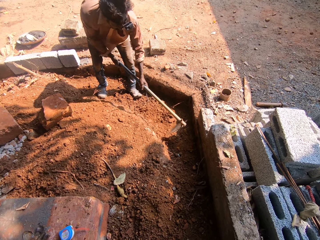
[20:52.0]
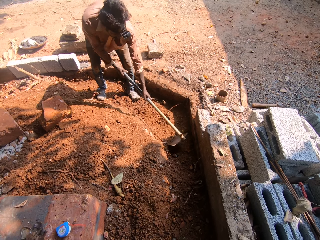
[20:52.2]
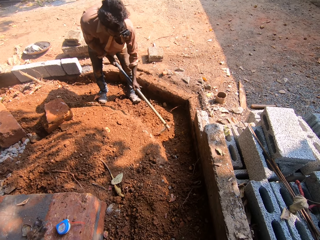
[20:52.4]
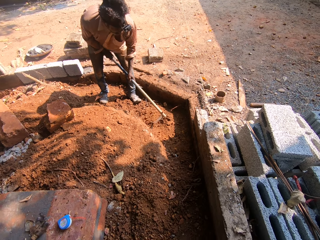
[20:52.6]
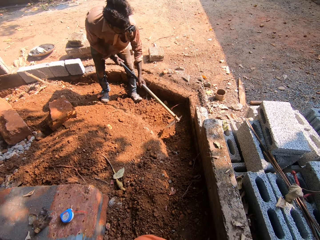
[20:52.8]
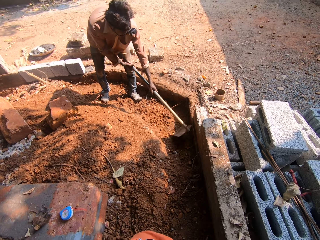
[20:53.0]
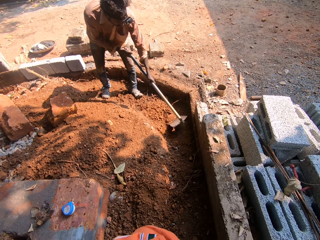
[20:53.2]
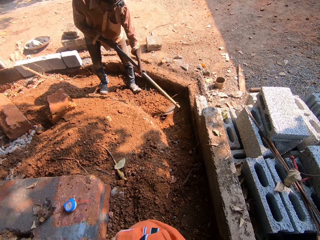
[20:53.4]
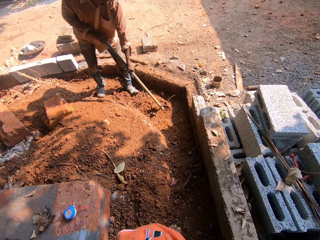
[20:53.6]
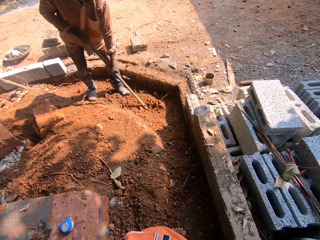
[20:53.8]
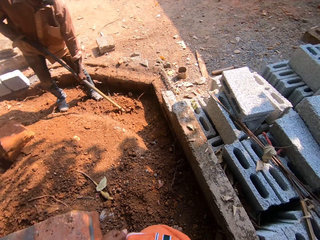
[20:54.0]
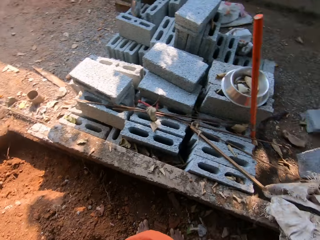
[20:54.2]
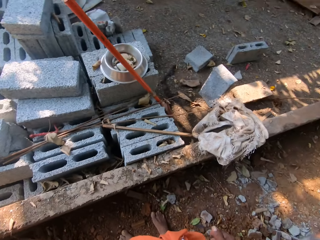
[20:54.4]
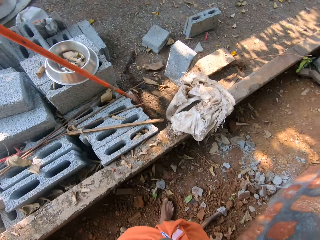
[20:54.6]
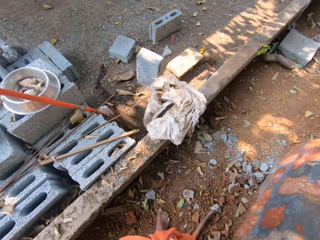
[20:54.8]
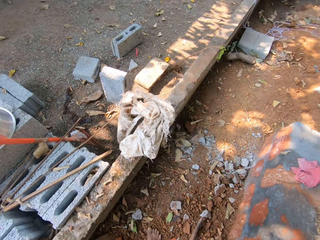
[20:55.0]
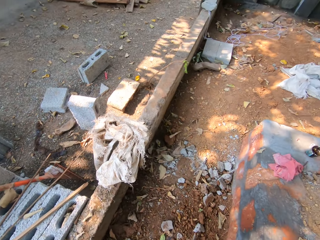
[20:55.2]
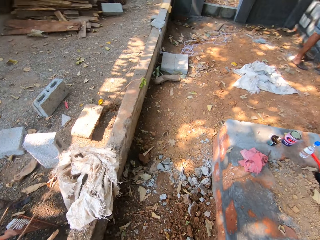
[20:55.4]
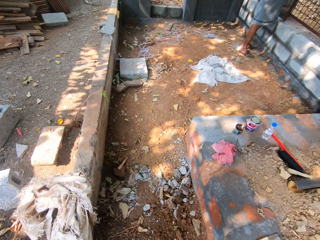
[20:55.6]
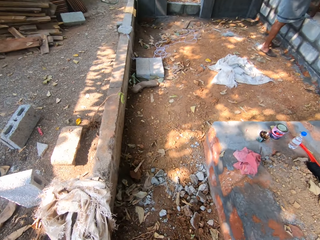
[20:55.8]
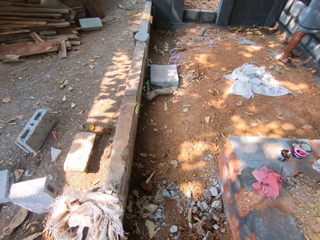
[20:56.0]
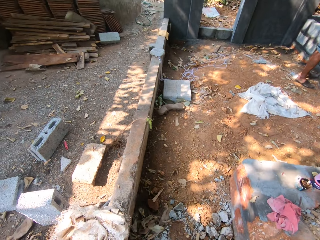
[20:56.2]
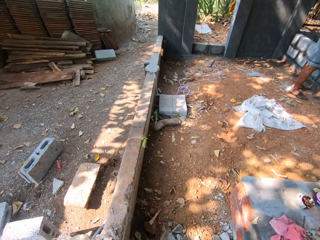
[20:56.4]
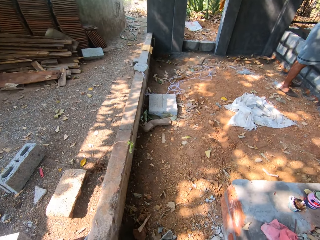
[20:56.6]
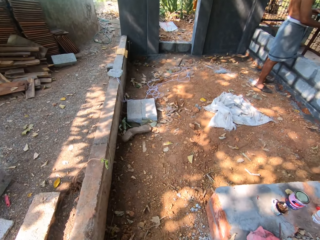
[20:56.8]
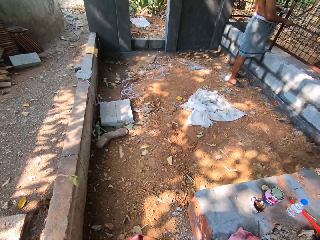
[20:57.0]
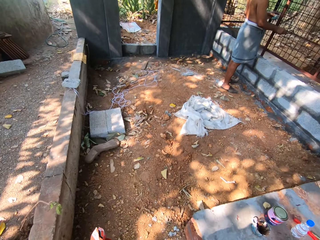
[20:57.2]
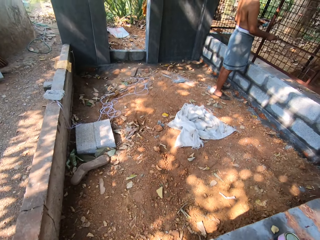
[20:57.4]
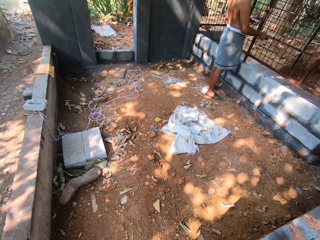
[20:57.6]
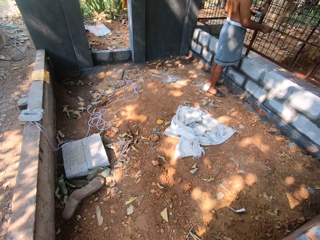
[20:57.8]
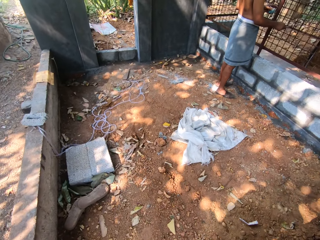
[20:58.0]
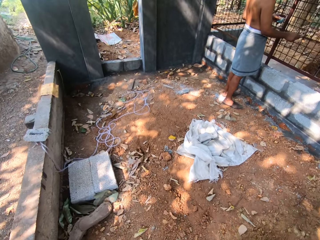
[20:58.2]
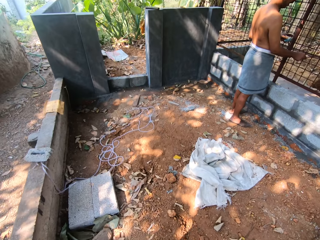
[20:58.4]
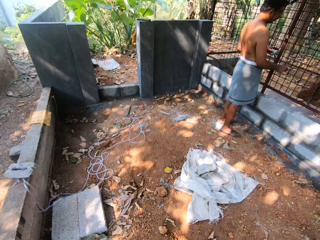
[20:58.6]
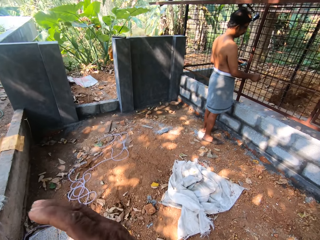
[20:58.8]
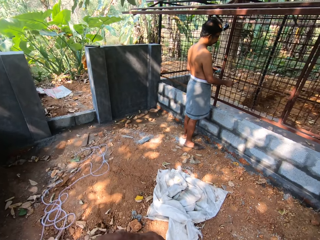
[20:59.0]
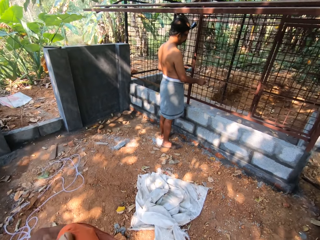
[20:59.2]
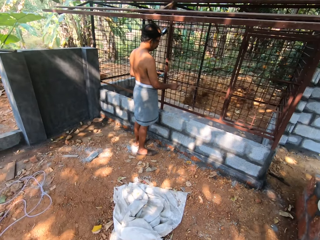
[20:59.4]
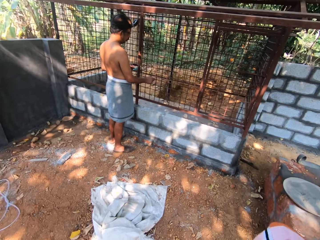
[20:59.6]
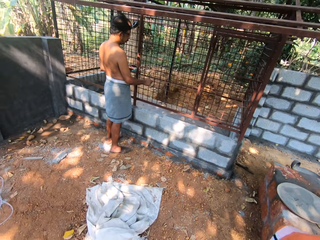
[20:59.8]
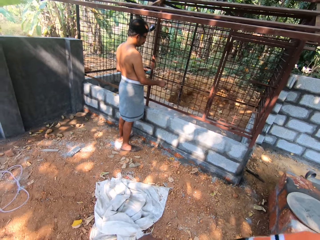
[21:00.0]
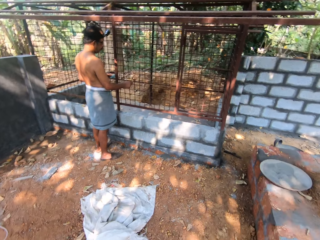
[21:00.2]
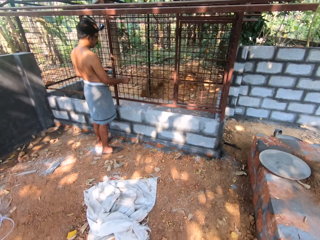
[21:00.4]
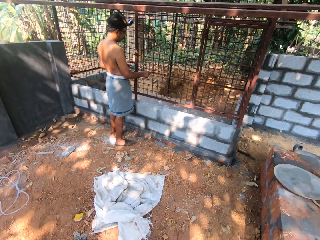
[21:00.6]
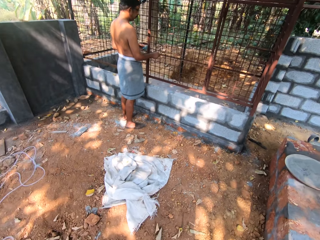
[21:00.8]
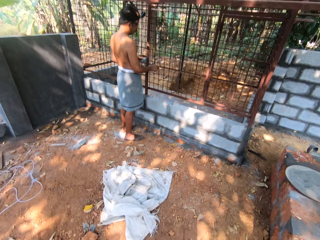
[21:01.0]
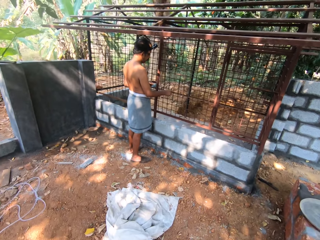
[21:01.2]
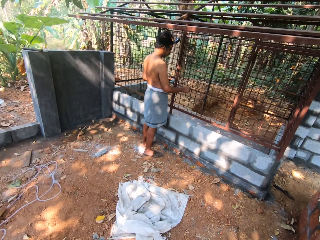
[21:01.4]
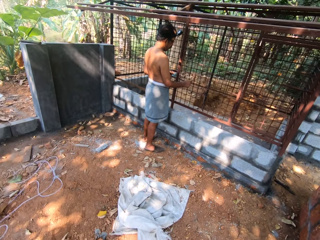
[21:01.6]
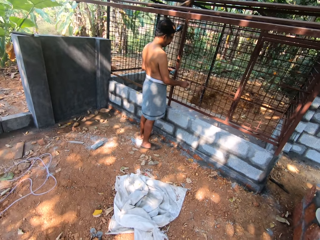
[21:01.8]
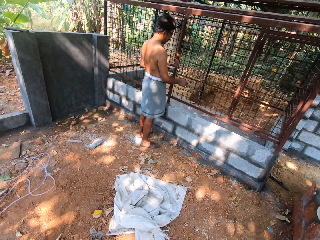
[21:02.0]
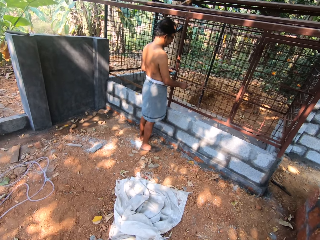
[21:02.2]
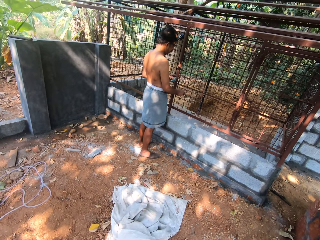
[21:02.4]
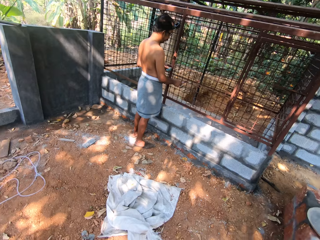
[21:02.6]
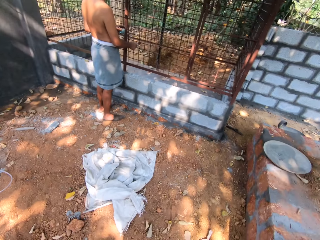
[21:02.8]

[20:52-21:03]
A man scoops soil with a ploughing hoe. The camera wearer looks around and walks around. The man paints a cage with a paint brush in his right hand. The camera wearer reties an orange tehmat on his waist with both hands. He looks around.

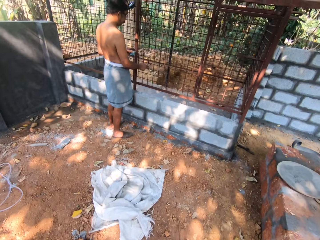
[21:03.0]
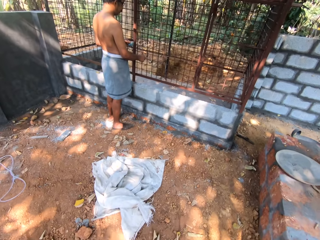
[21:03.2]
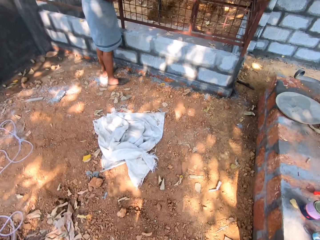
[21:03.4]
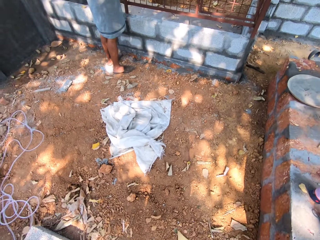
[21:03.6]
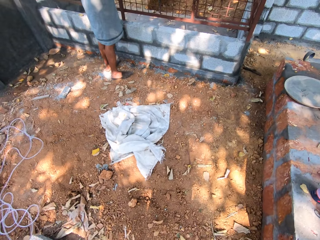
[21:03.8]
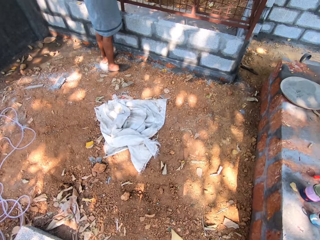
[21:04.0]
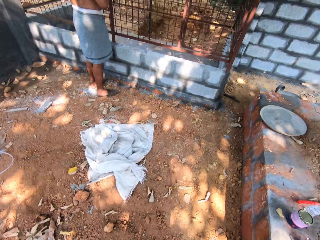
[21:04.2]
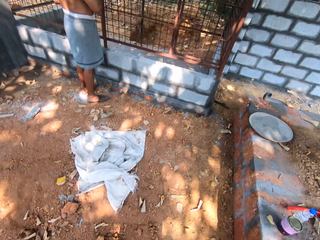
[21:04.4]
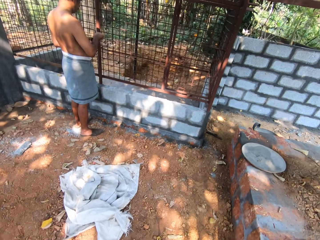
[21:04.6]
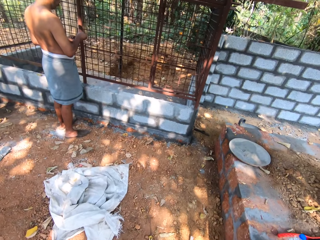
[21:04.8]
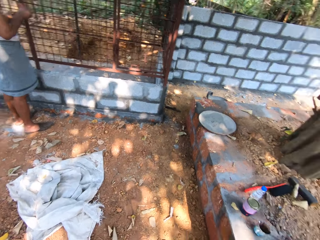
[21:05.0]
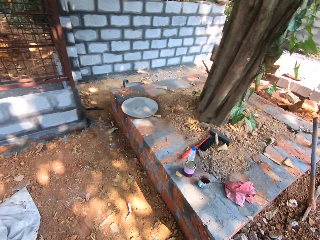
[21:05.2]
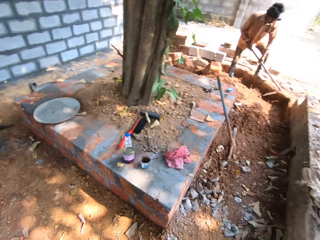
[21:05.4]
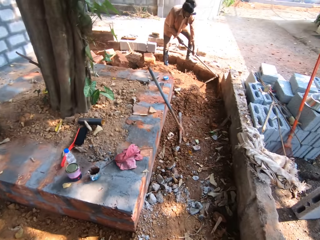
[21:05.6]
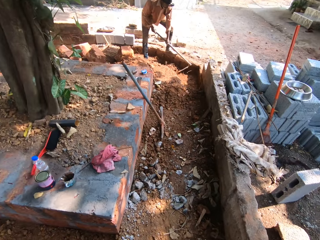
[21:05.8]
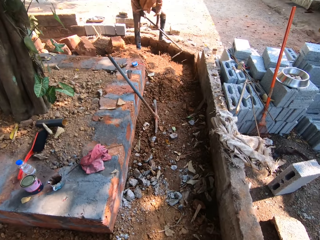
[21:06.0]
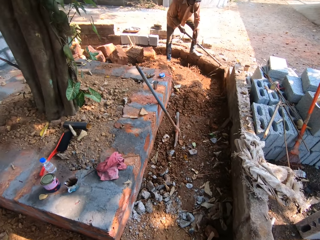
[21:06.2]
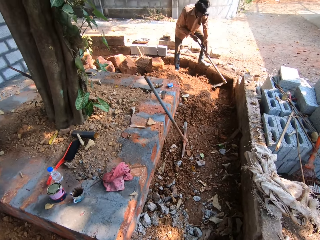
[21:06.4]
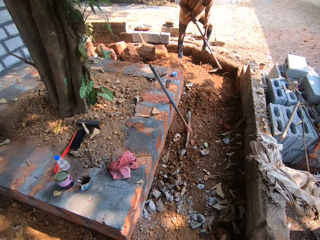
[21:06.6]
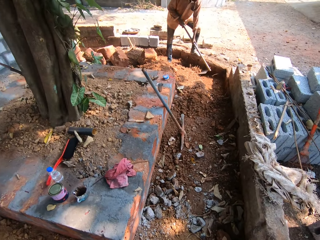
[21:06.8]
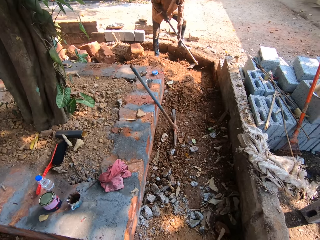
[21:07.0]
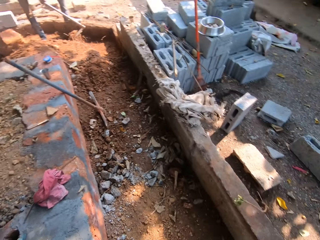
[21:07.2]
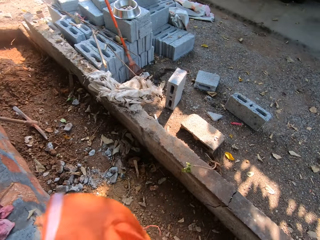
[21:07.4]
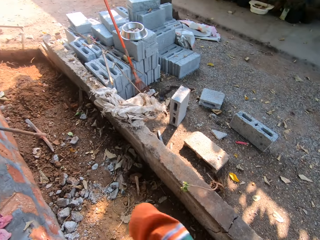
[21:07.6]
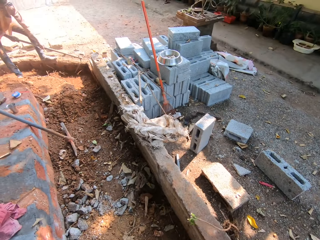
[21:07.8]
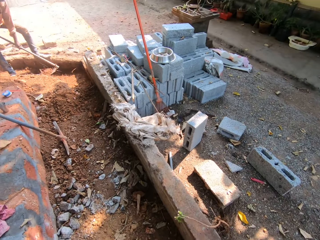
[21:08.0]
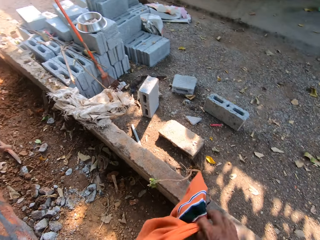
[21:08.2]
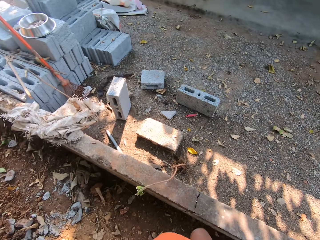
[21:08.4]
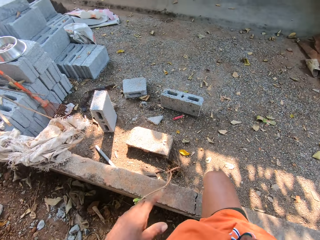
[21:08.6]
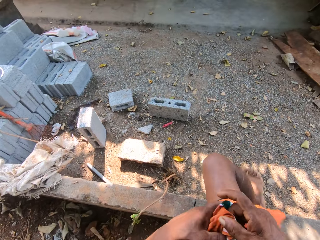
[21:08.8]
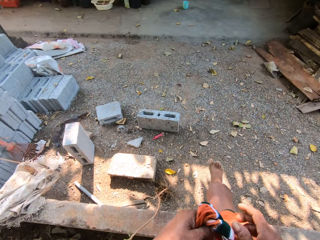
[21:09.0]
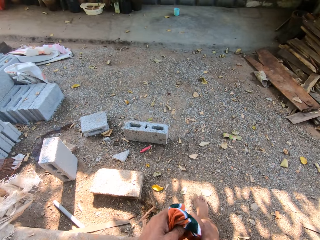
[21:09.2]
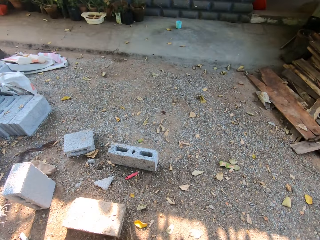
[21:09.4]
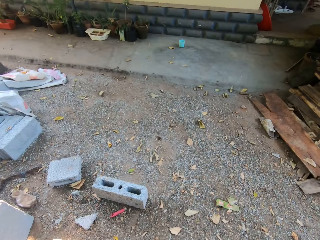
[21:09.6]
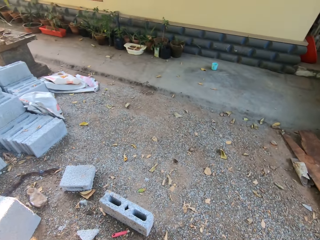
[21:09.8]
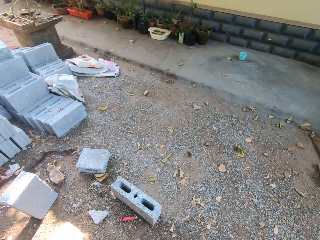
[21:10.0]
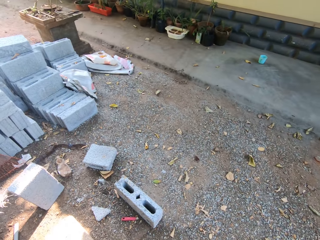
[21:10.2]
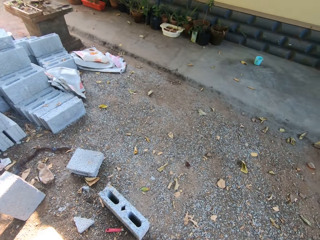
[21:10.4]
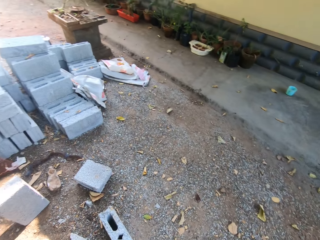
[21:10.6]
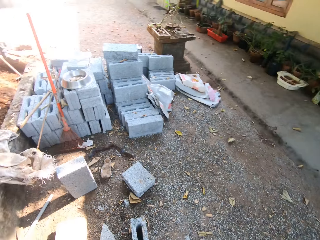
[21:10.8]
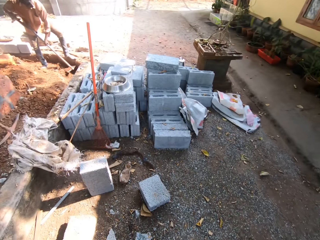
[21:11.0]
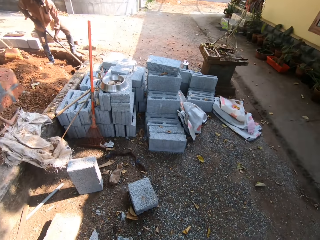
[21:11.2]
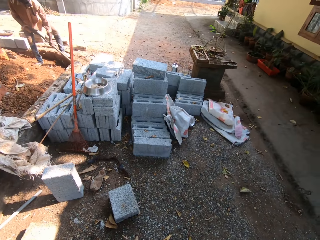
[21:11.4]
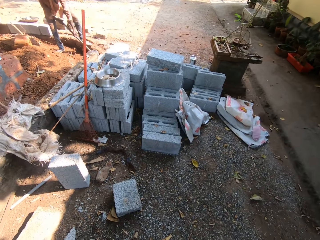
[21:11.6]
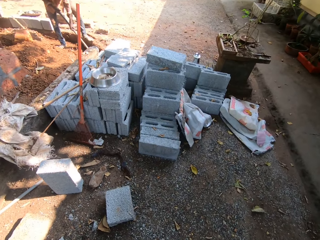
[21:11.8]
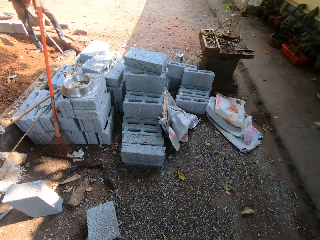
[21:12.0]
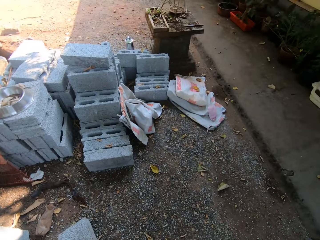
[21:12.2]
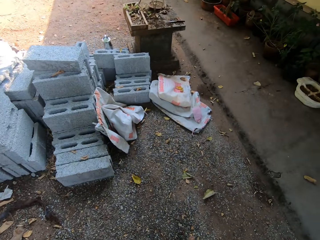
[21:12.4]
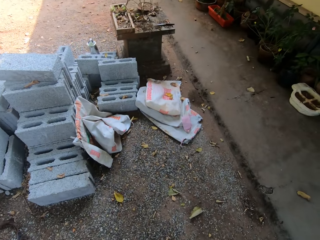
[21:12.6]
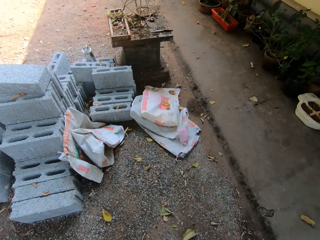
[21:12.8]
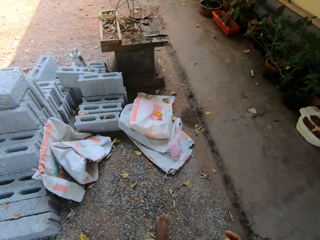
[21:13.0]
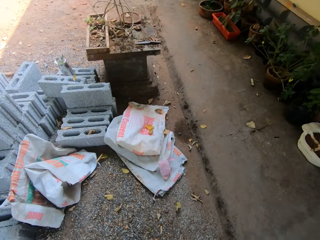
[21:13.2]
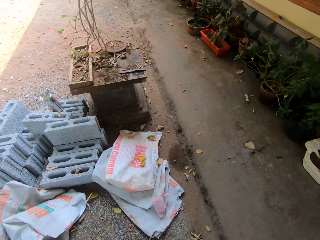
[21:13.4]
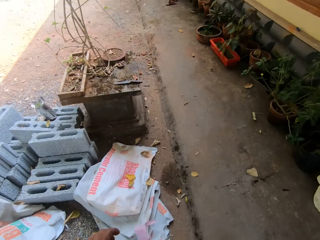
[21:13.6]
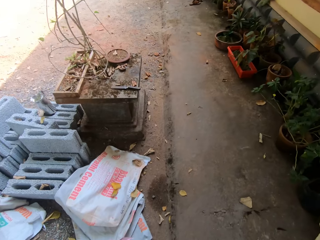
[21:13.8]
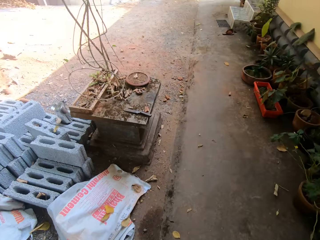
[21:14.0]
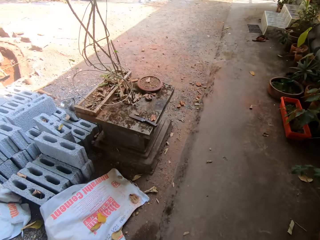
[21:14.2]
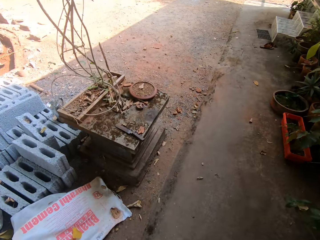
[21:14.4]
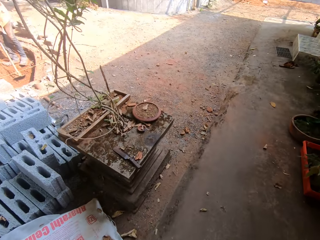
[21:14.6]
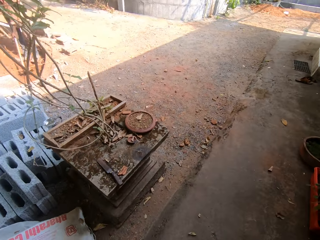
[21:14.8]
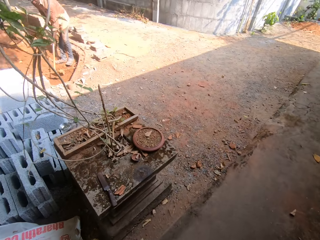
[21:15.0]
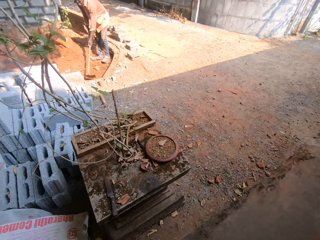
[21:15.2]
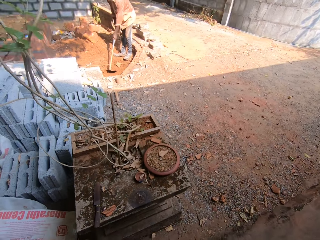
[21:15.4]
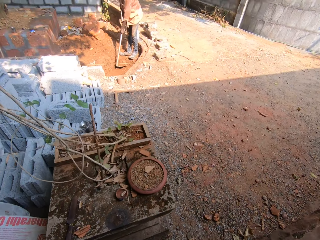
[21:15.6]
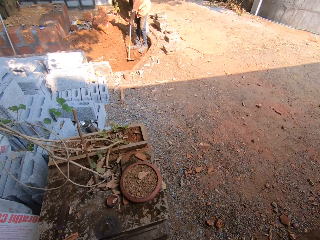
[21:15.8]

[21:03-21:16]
The camera wearer looks down. They look around. They walk around. They look around.
